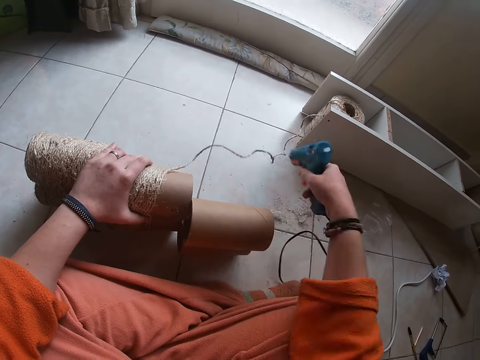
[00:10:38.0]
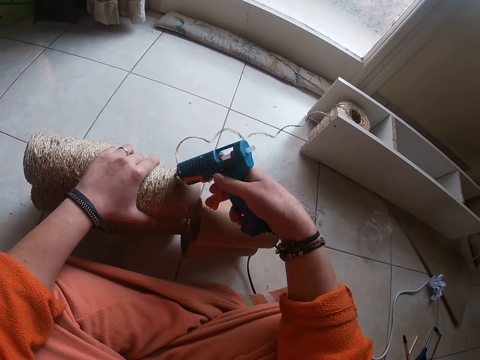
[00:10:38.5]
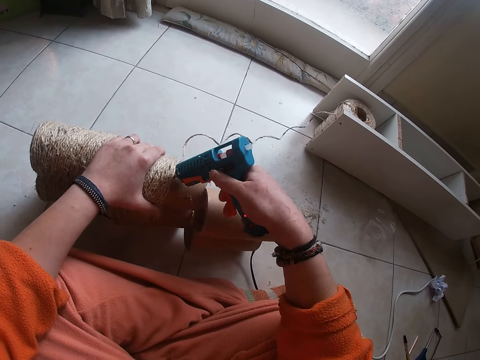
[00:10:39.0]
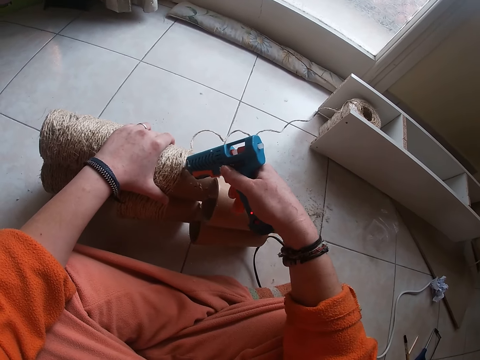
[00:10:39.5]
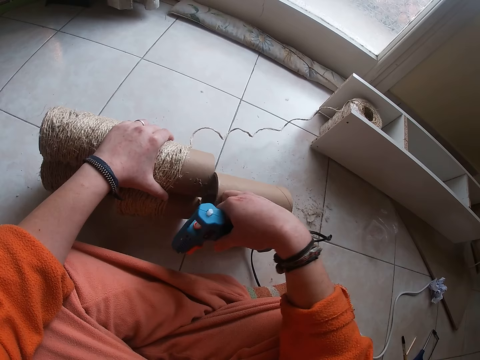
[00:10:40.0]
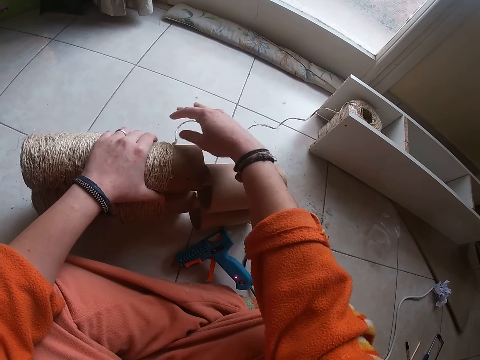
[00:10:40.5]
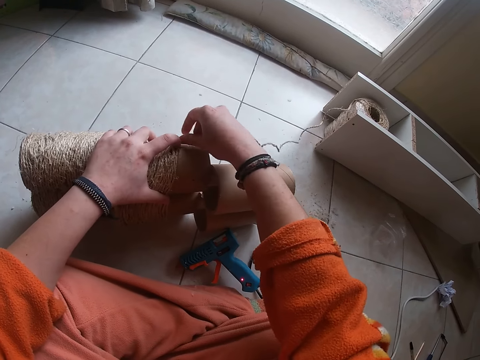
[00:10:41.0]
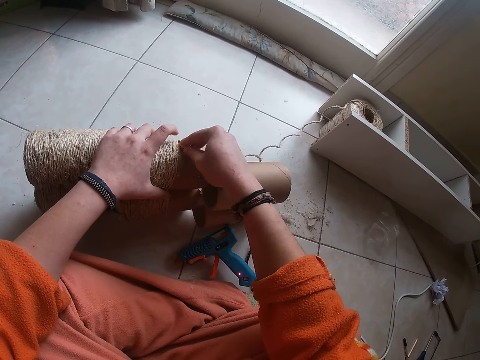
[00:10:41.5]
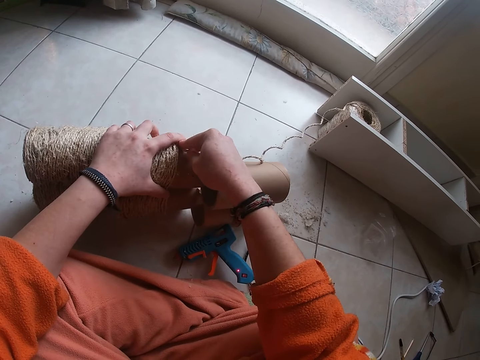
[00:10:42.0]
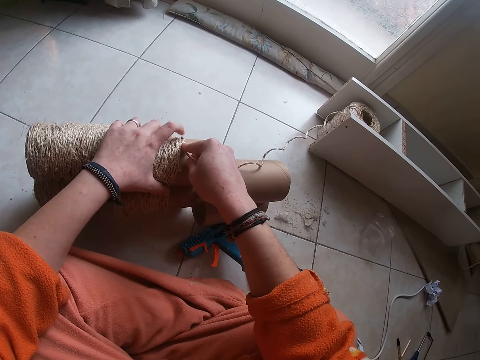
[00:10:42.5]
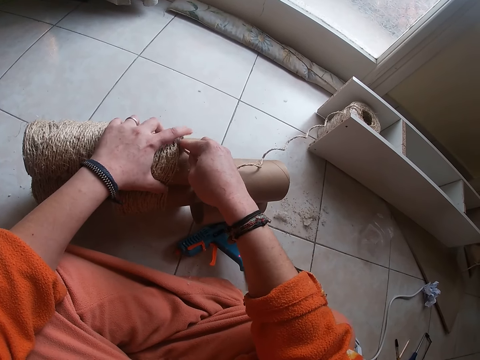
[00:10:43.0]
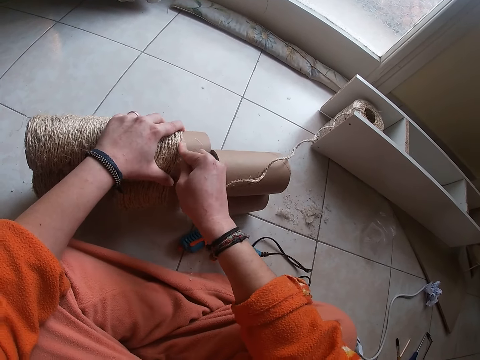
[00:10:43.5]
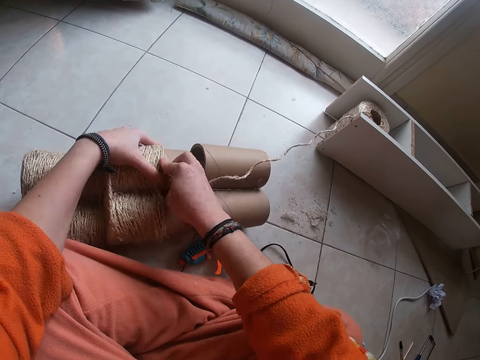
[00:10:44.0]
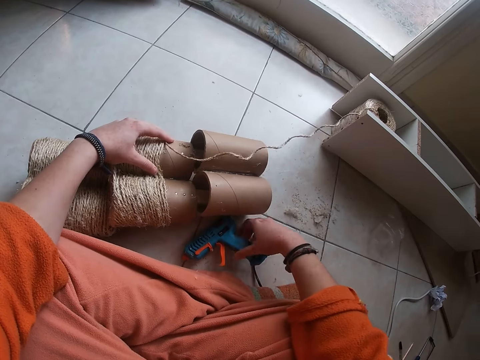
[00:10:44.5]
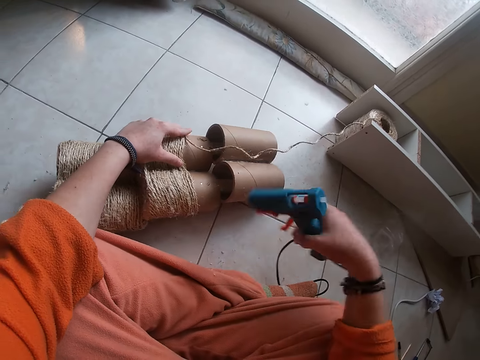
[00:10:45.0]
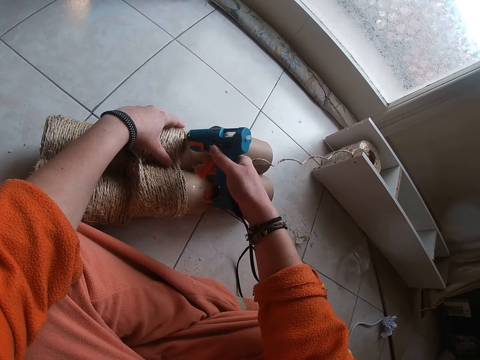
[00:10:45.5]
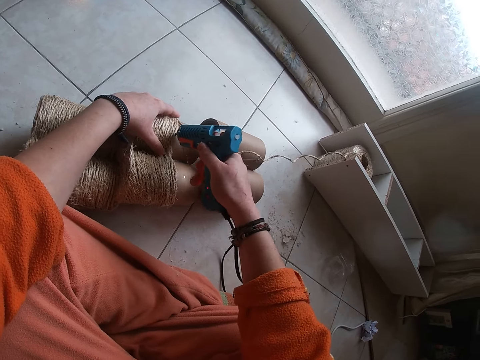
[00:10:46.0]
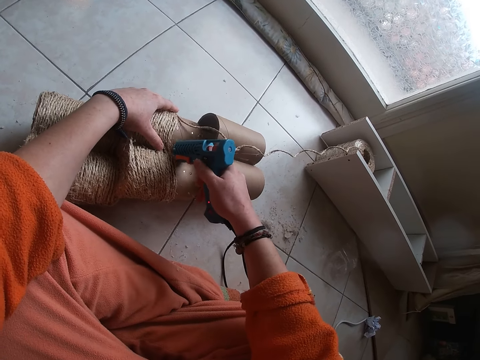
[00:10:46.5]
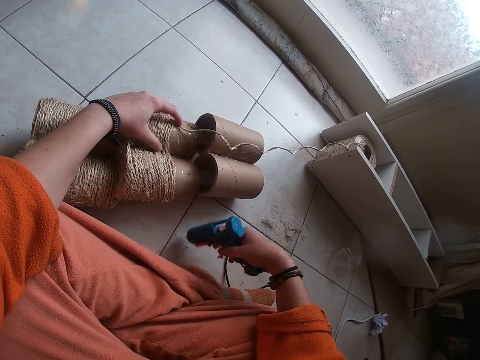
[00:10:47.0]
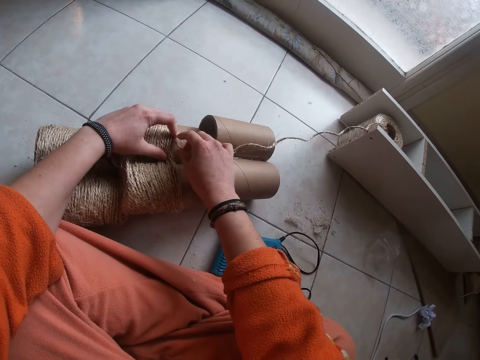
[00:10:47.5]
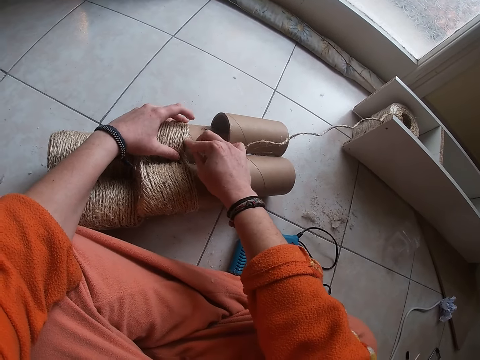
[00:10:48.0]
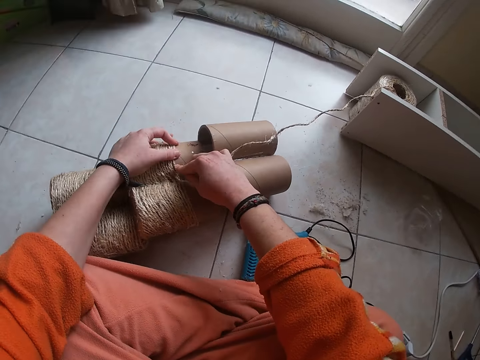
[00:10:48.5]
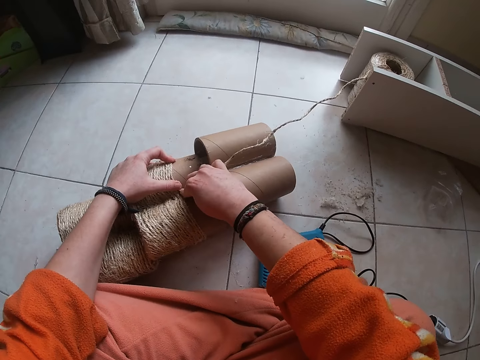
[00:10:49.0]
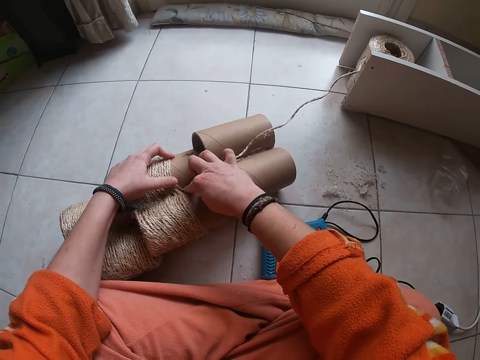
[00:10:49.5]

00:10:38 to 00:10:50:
The camera wearer picks up the glue gun from the floor with her right hand. She applies glue on the carton from the glue gun in her right hand. She places the glue gun in her right hand on the floor. She attaches yarn to the rolled carton with both her hands. She picks up the glue gun from the floor with her right hand. She applies glue on the carton from the glue gun in her right hand. She places the glue gun in her right hand on the floor. She attaches the yarn to the rolled carton with both her hands.

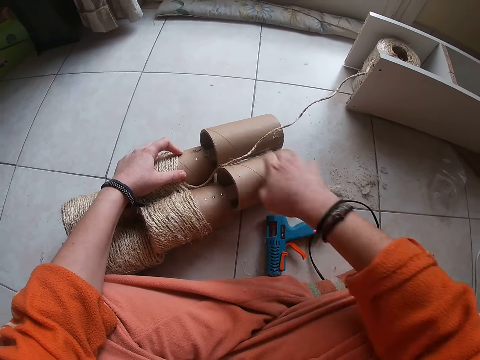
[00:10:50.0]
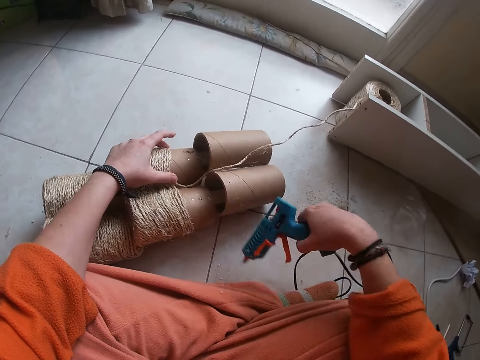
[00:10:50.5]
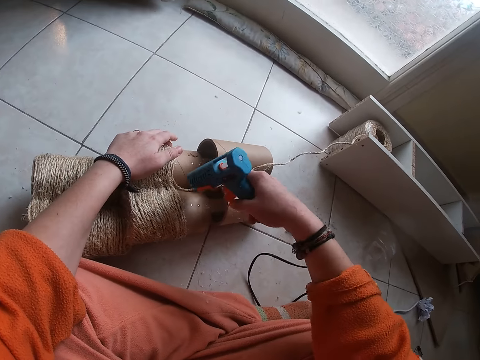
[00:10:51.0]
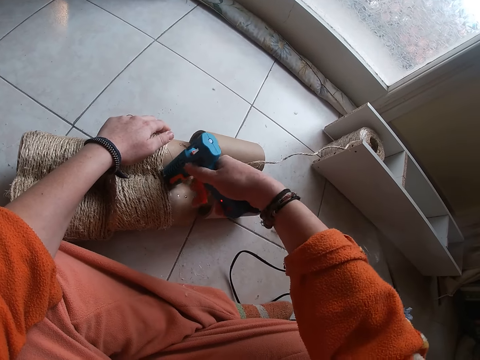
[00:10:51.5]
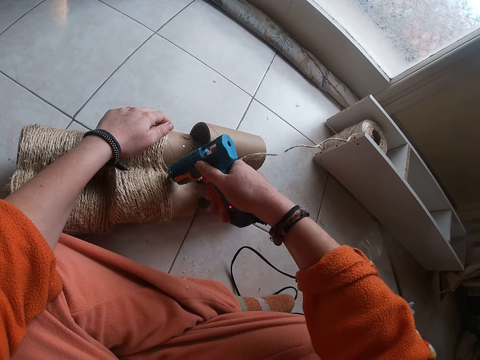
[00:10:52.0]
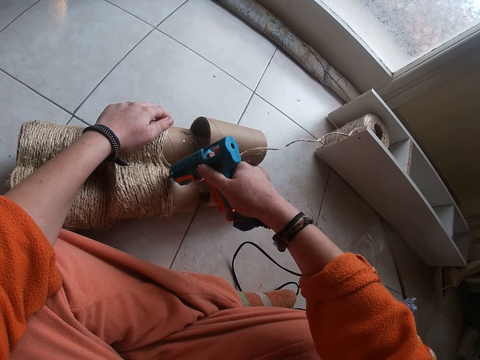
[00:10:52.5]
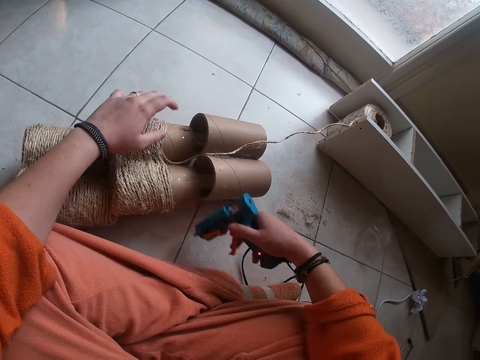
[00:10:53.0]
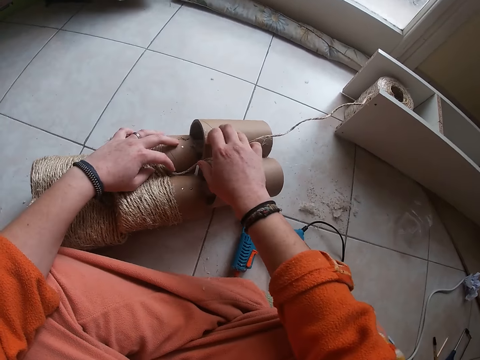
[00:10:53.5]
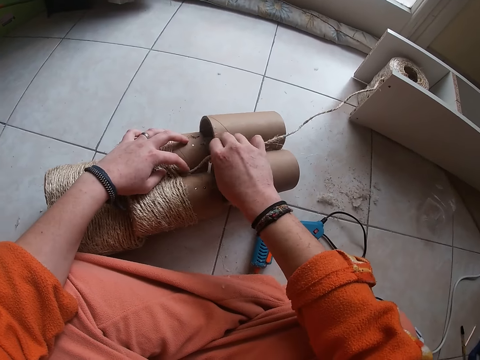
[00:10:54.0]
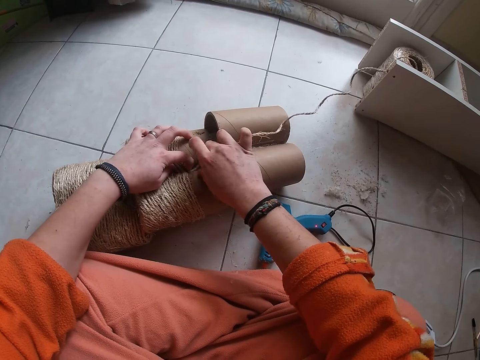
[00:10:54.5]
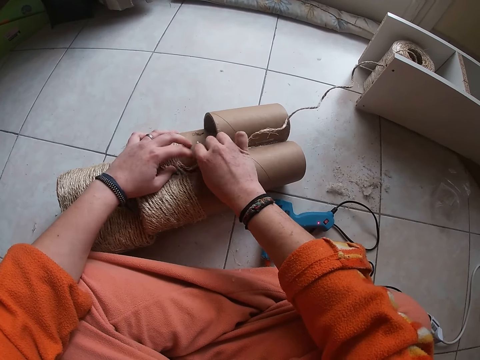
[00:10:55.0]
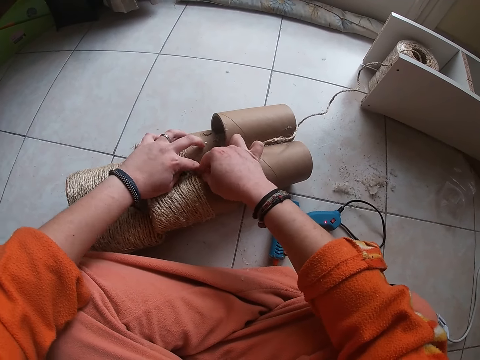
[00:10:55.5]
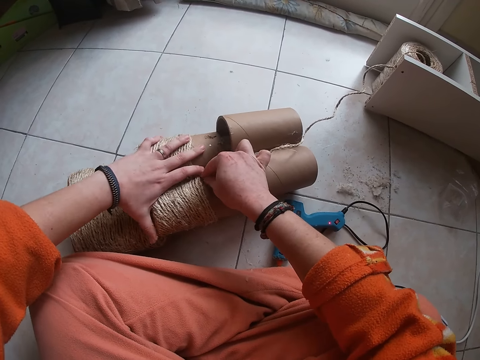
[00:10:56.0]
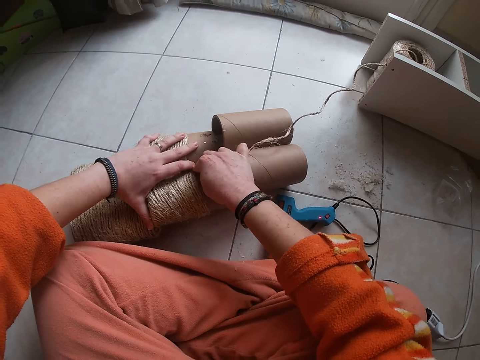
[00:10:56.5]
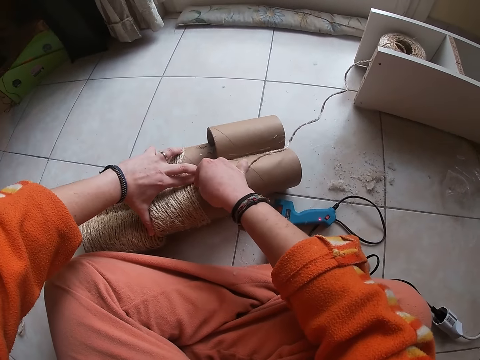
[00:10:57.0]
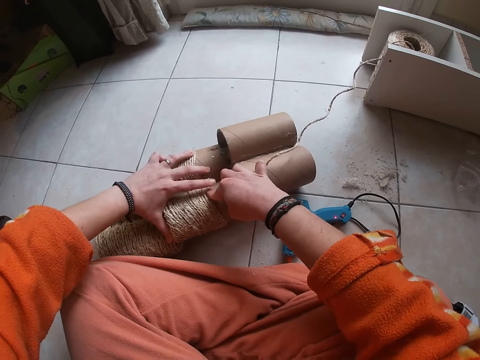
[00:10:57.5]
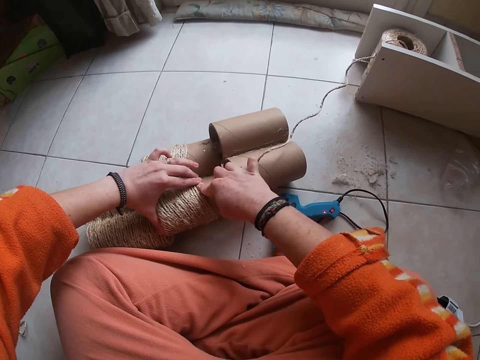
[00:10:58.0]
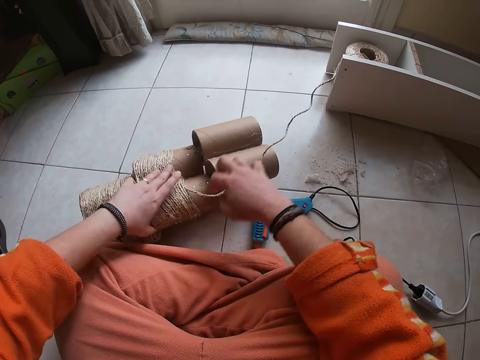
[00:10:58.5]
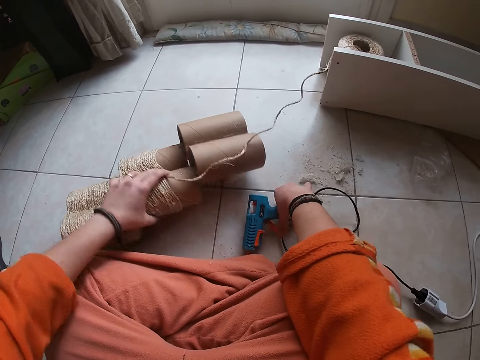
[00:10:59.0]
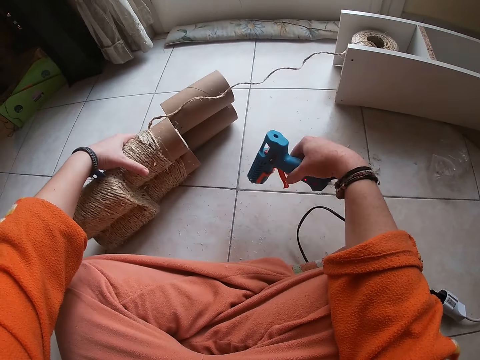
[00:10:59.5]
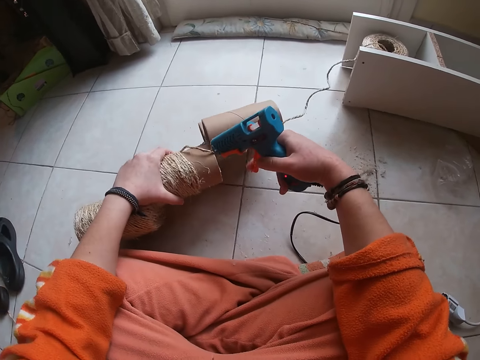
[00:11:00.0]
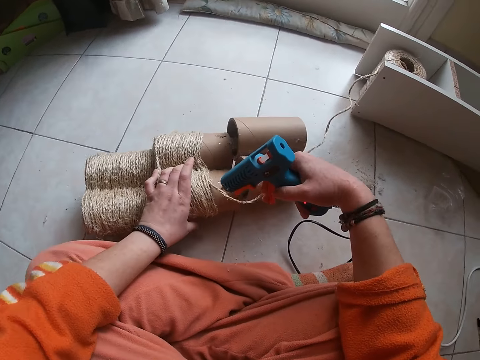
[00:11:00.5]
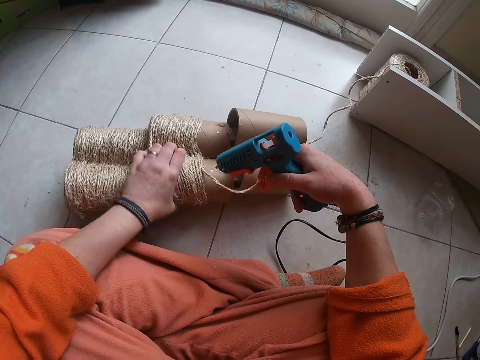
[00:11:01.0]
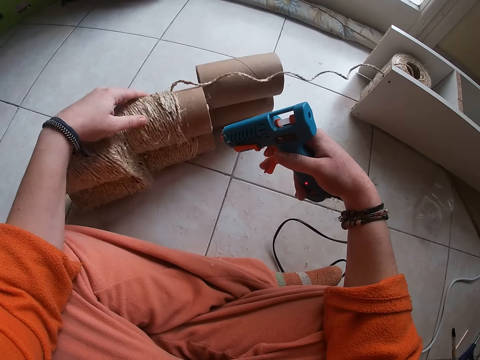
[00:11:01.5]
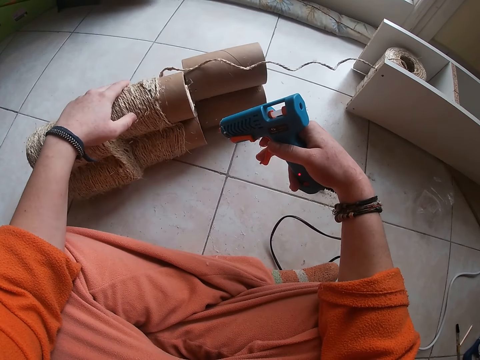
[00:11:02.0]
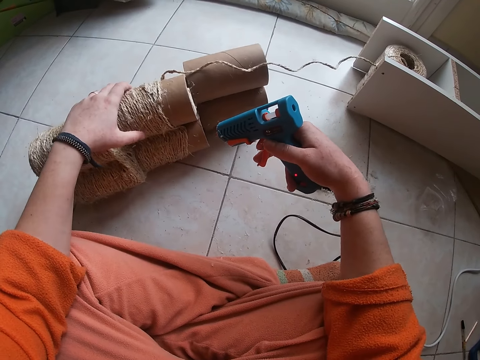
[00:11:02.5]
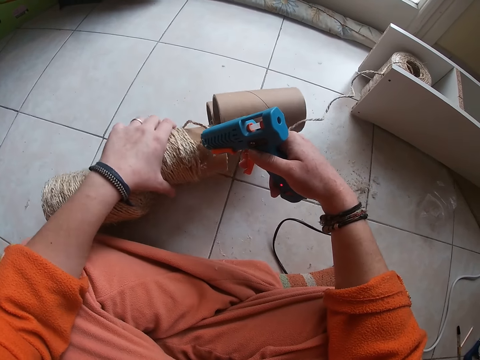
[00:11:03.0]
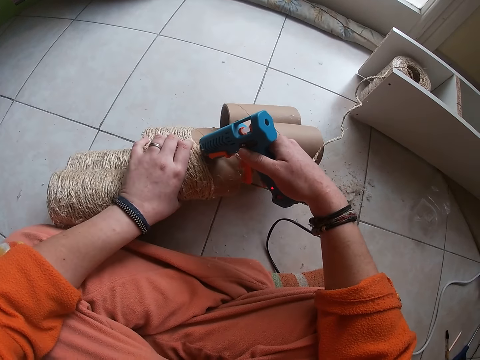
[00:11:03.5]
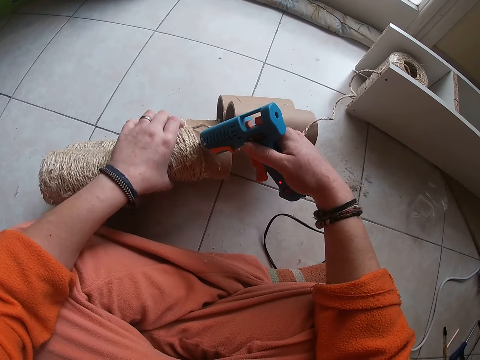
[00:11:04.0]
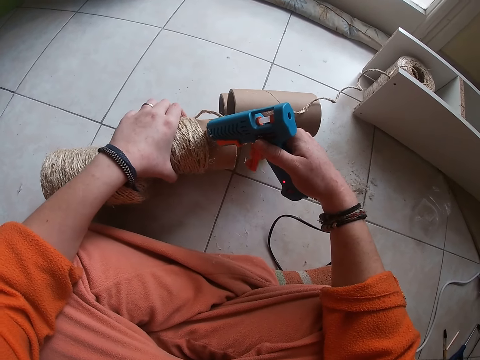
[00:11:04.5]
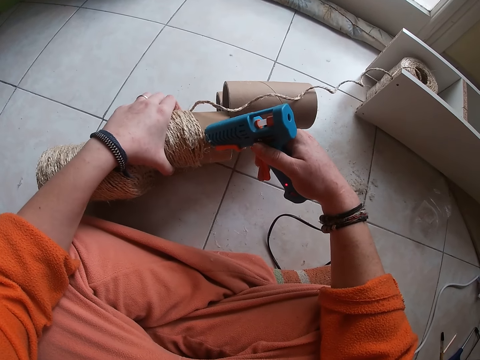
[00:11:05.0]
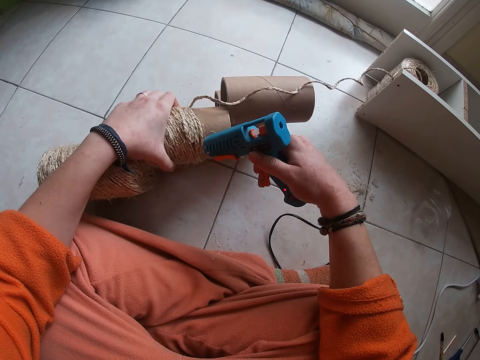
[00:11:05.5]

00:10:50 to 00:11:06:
The camera wearer picks up the glue gun from the floor with her right hand. She applies glue on the carton from the glue gun in her right hand. She places the glue gun in her right hand on the floor. She attaches yarn to the rolled carton with both her hands. She picks up the glue gun from the floor with her right hand. She moves the rolled carton on the floor with her left hand. She applies glue on the carton from the glue gun in her right hand.
